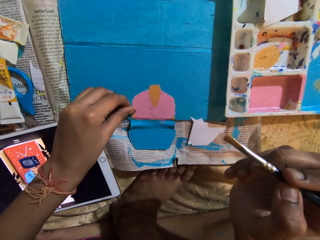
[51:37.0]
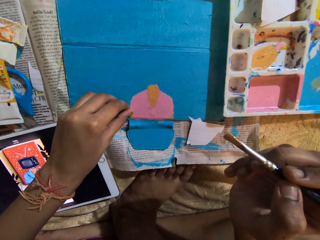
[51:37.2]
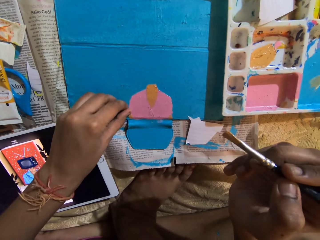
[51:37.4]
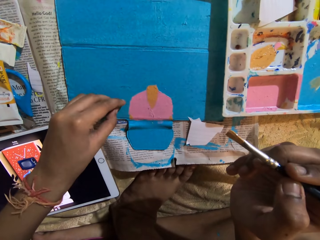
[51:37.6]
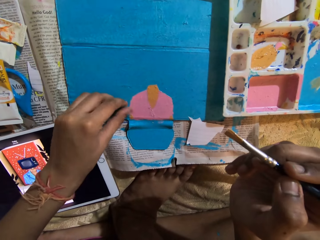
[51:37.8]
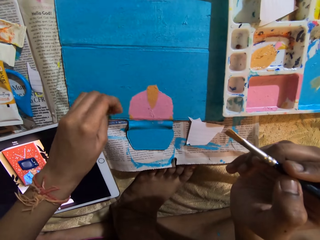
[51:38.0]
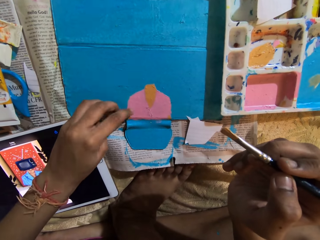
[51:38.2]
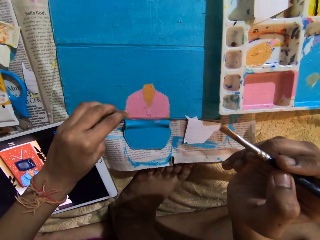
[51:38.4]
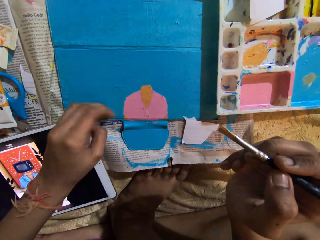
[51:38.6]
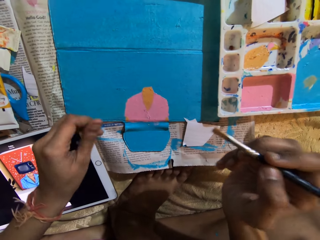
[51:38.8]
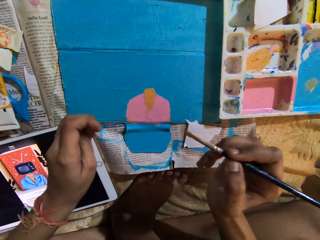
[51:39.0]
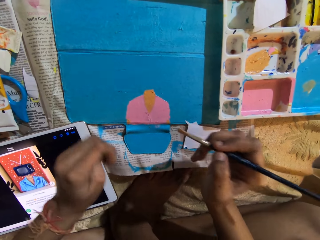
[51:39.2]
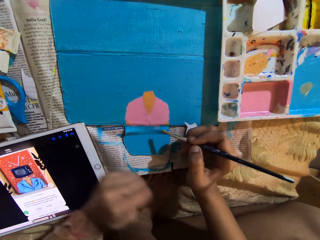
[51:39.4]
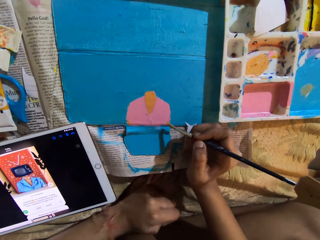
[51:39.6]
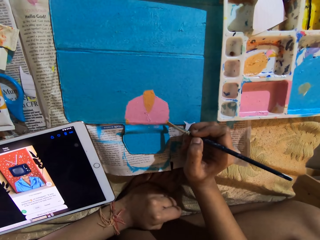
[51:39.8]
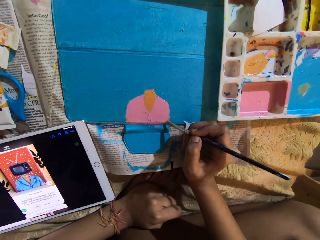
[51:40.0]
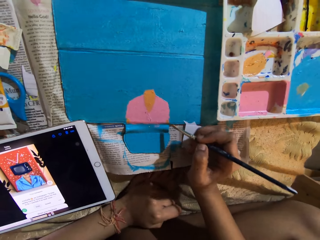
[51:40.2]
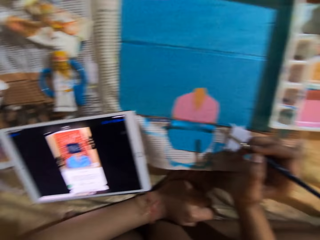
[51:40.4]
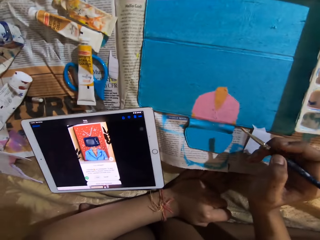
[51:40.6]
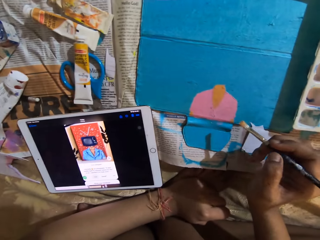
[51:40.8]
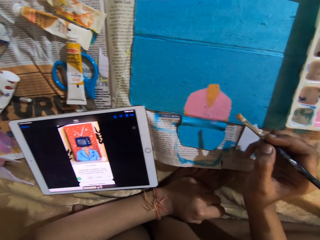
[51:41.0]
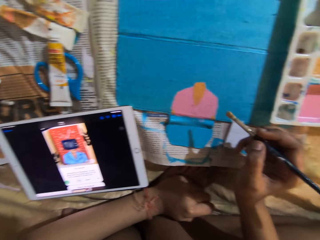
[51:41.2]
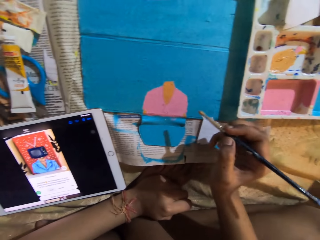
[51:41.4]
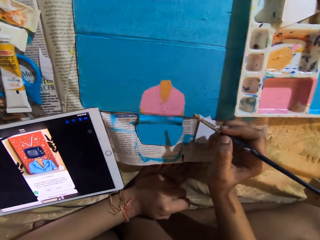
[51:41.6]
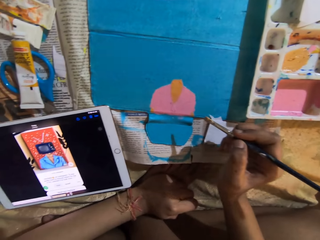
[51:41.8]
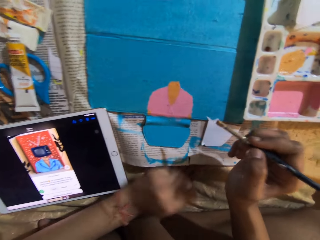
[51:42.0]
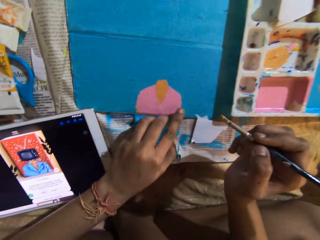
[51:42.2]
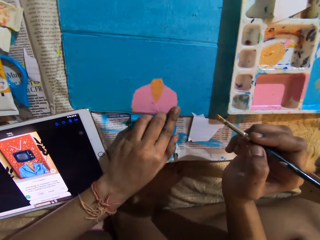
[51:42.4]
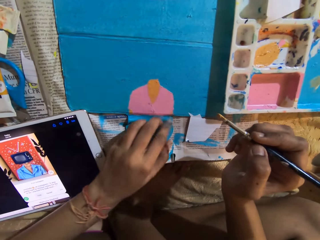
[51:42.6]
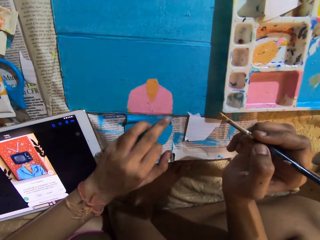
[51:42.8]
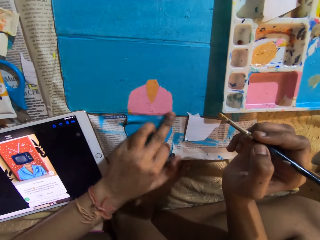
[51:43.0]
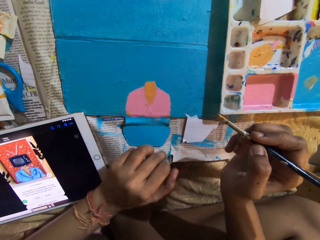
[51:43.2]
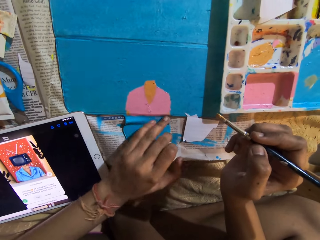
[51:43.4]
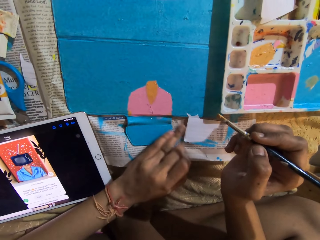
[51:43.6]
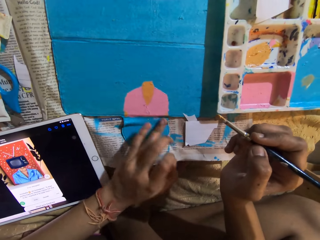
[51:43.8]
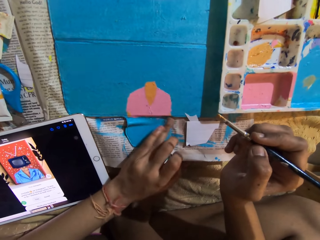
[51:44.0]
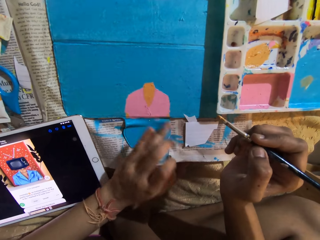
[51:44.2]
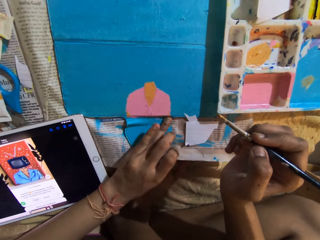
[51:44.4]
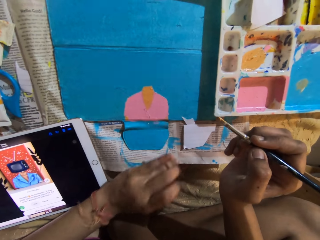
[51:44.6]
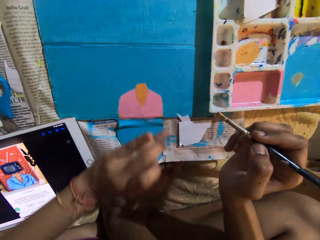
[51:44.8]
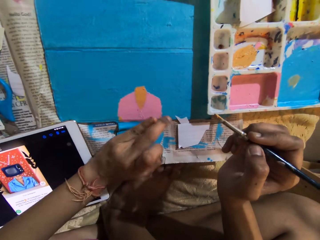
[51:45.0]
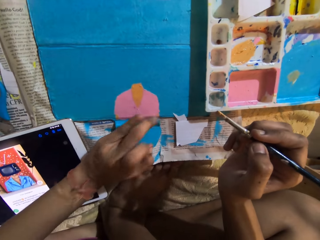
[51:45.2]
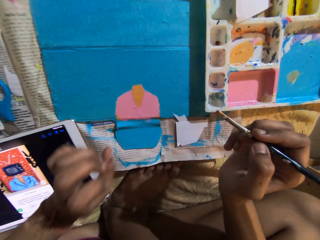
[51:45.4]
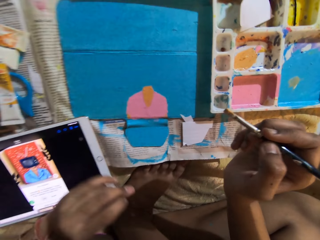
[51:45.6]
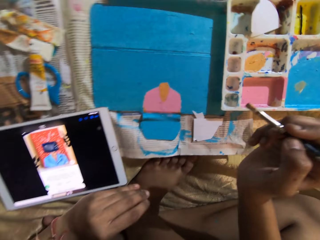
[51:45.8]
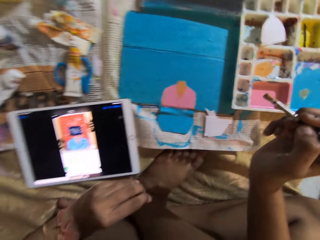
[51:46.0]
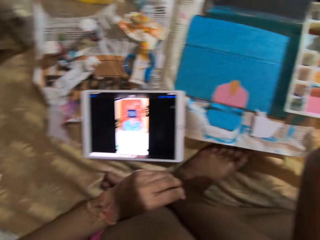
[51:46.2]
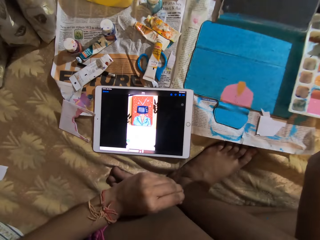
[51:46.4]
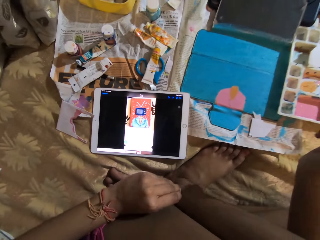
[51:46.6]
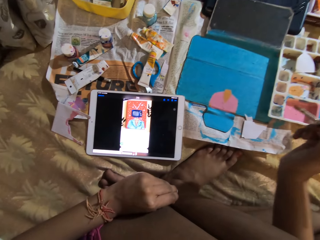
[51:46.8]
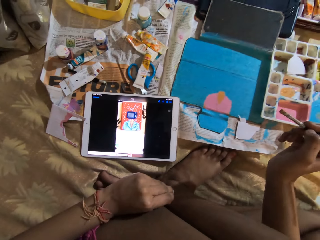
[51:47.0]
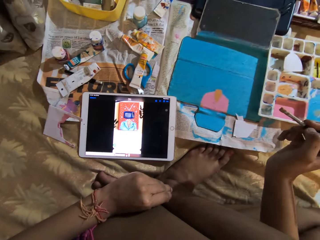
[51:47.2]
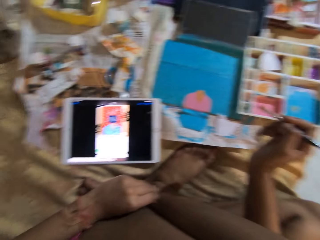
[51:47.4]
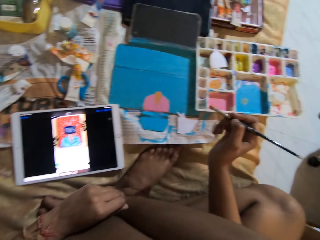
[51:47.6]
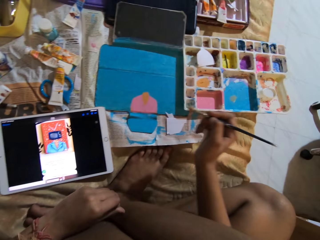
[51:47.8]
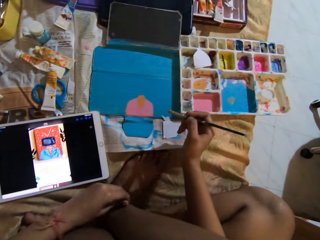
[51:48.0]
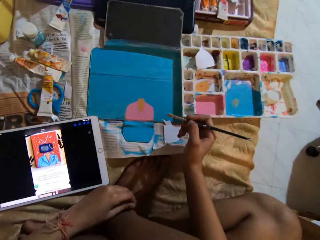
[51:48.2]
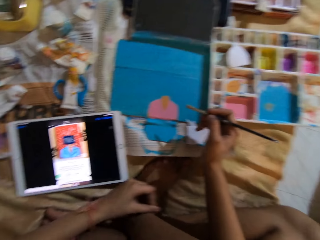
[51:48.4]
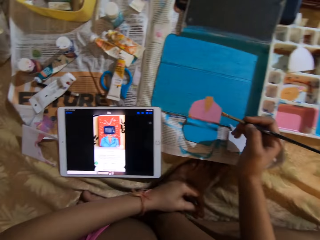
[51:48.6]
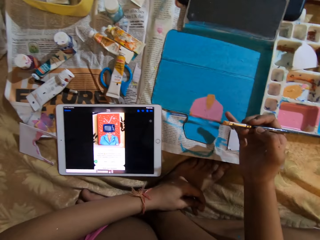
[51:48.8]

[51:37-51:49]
The camera wearer peels off the paint on the tablet cover with her left hand. She wipes the ink with a finger. She paints a picture with a pen brush. She peels off the paint on the tablet cover again. She wipes the ink with a finger. She looks at the painting.

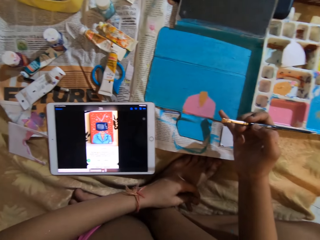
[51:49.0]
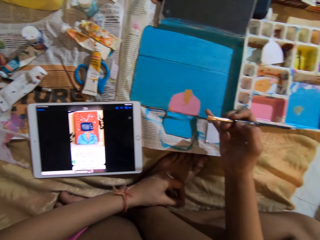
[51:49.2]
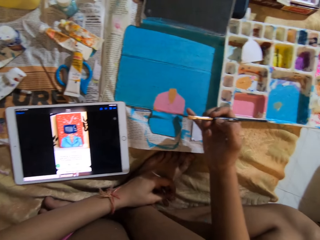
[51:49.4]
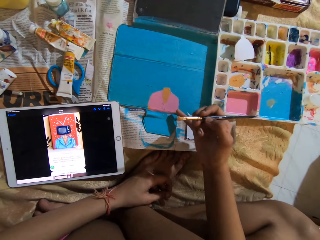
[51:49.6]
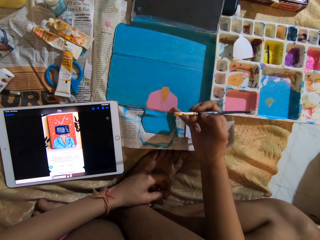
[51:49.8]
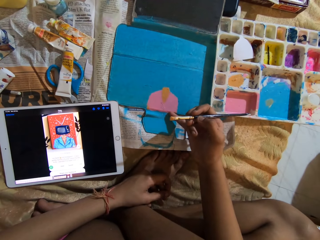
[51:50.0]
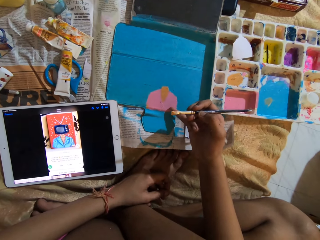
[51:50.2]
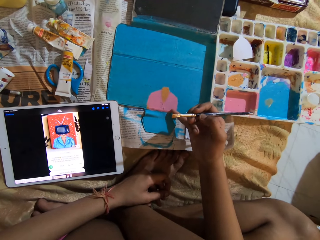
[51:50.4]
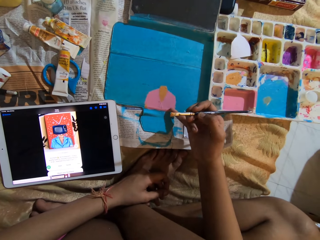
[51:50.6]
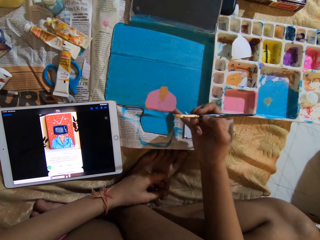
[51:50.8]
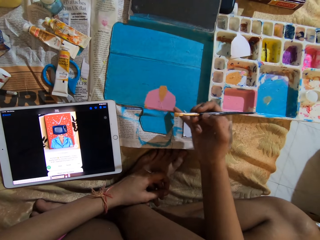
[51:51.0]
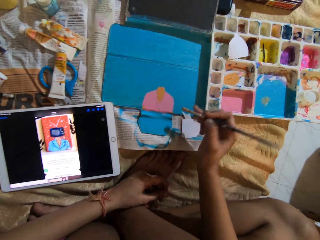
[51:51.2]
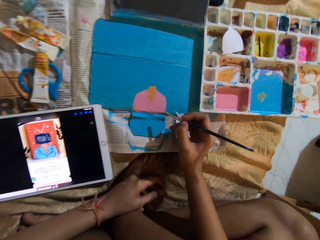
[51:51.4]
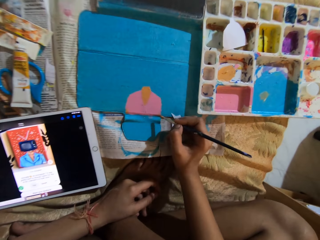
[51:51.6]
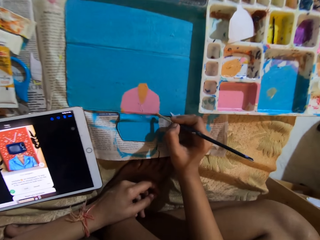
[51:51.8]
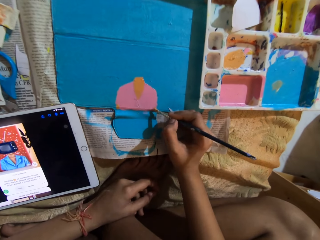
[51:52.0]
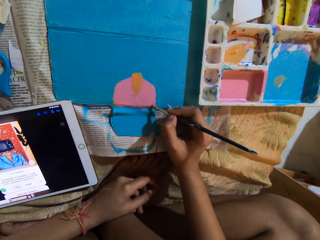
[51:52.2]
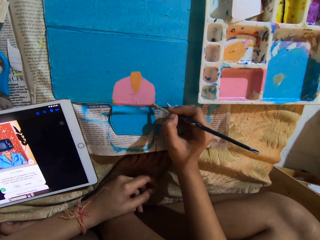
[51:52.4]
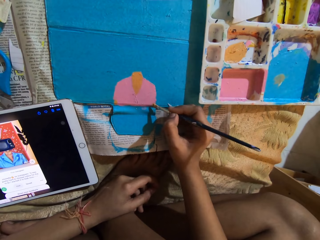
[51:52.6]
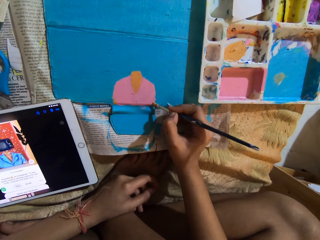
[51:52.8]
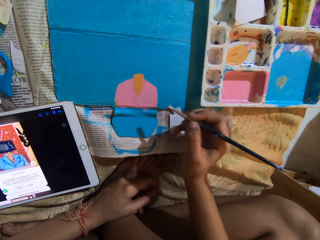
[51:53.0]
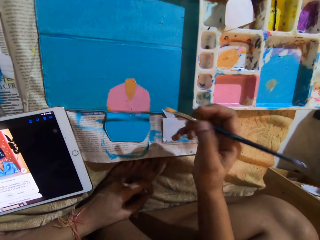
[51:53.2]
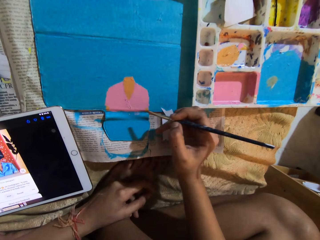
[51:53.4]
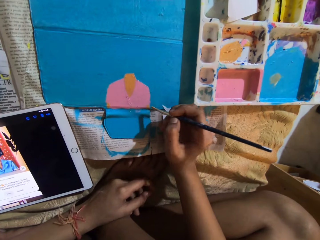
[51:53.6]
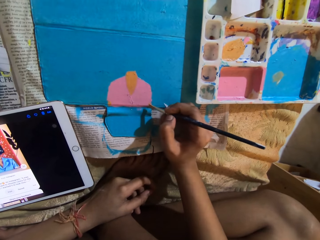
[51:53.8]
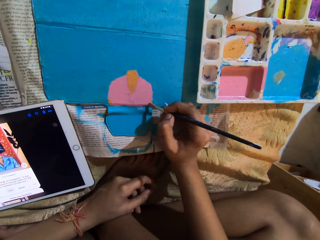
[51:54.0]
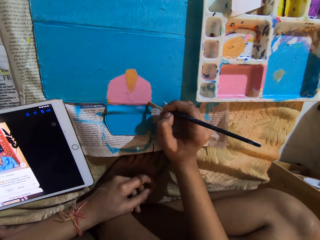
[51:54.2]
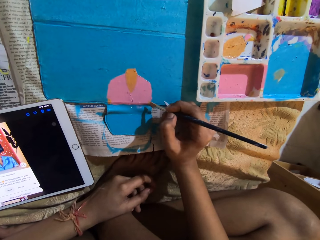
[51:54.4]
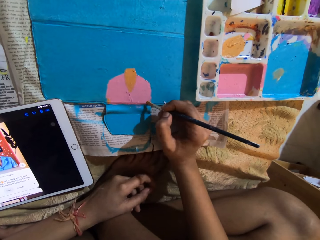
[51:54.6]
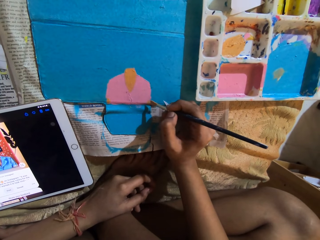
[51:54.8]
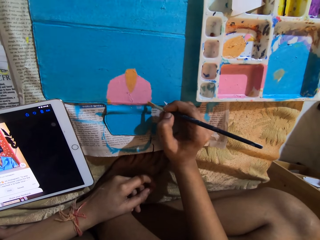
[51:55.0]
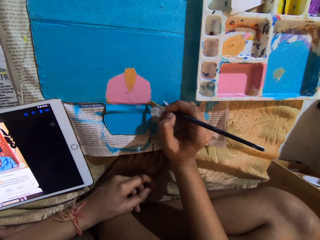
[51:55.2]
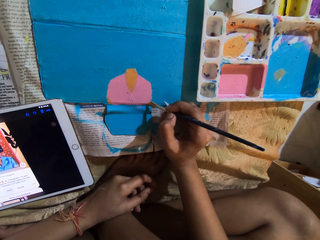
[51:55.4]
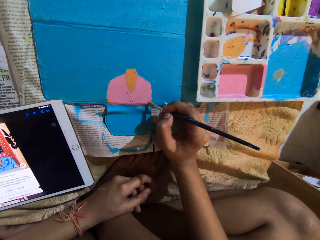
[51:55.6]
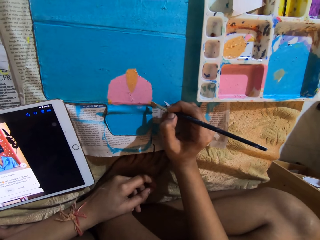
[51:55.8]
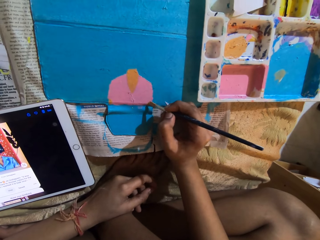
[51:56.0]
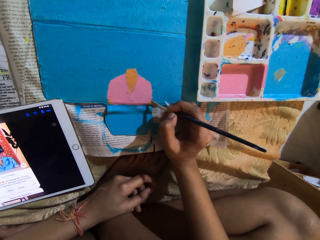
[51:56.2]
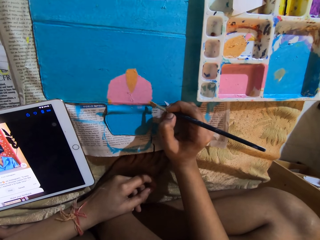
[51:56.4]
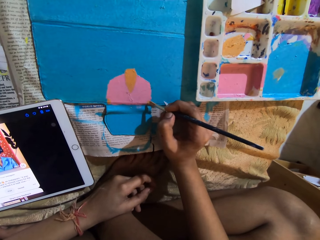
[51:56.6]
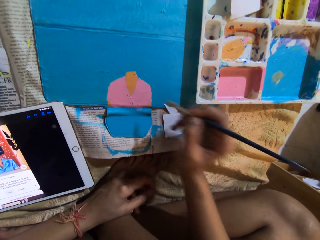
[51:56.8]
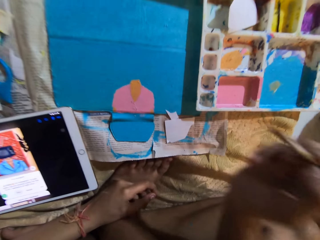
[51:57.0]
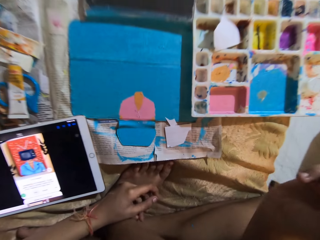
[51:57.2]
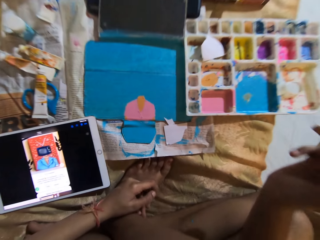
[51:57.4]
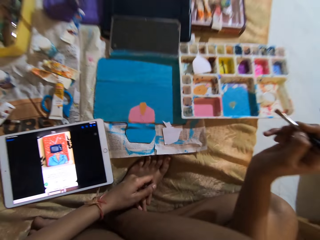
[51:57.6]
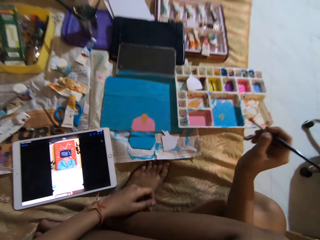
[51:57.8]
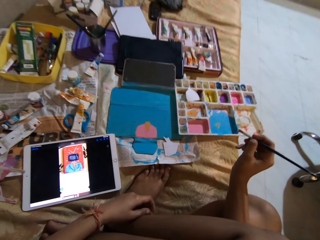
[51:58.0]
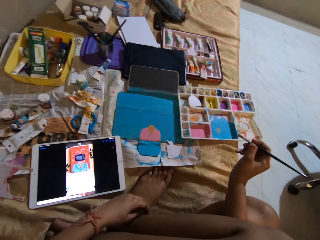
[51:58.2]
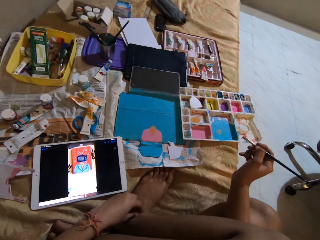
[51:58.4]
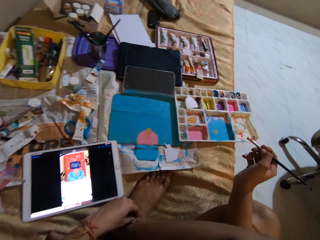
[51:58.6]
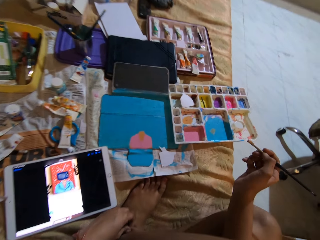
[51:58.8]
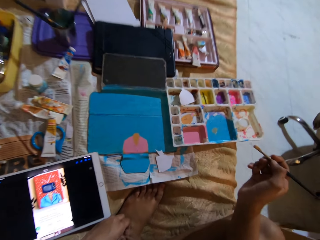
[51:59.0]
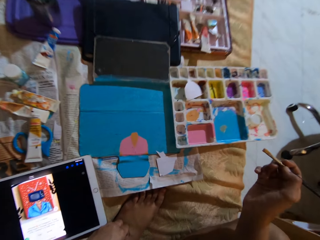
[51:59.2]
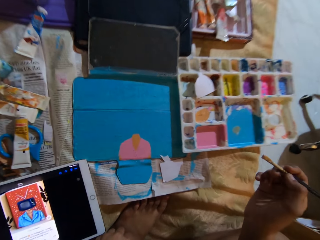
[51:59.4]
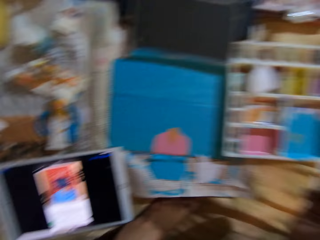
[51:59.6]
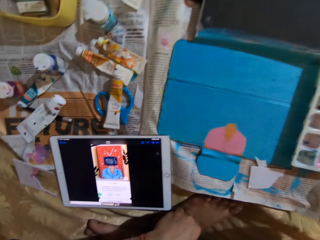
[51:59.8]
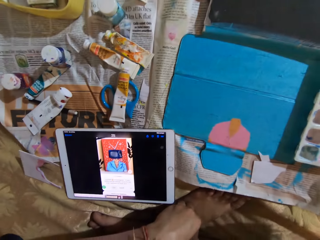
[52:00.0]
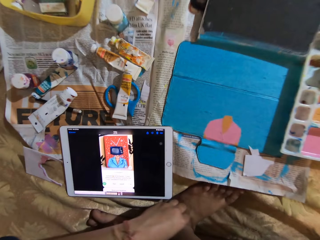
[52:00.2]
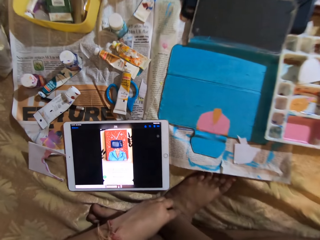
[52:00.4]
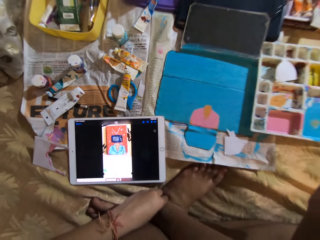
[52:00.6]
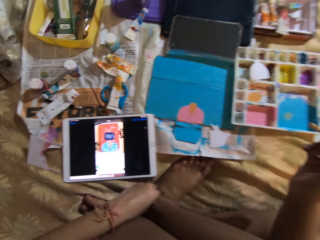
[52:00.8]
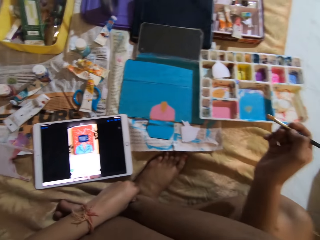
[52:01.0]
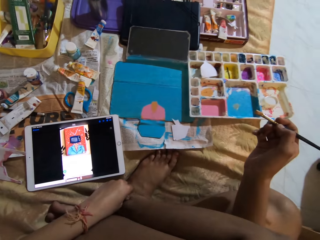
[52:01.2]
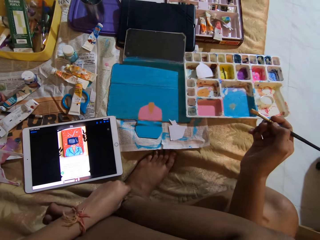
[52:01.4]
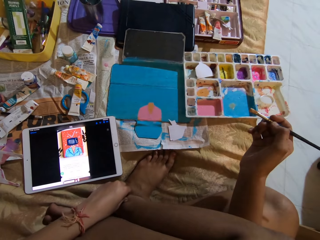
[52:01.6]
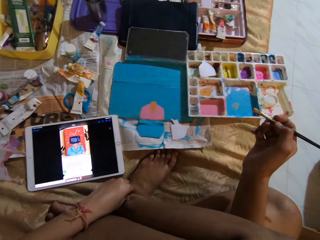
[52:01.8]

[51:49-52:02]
The camera wearer wipes the ink with a finger. She peels off the paint on the tablet cover with the little finger of her right hand. She paints on the tablet cover with the paintbrush in her right hand. She looks at the painting. She scratches her leg with her left hand.
